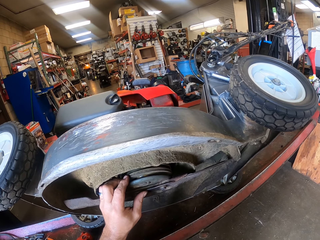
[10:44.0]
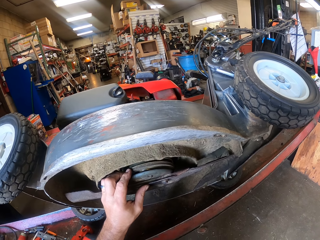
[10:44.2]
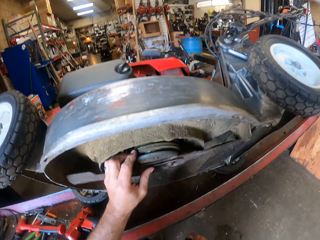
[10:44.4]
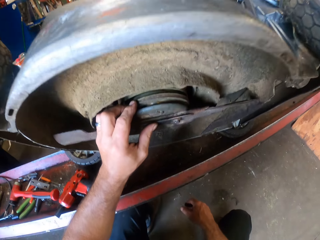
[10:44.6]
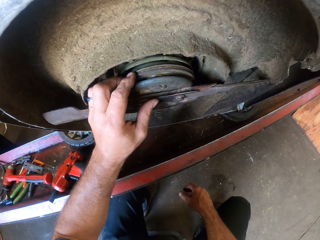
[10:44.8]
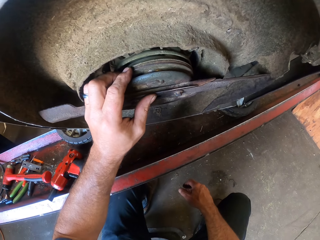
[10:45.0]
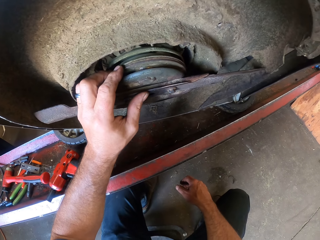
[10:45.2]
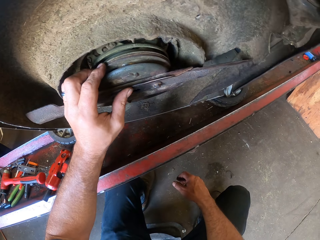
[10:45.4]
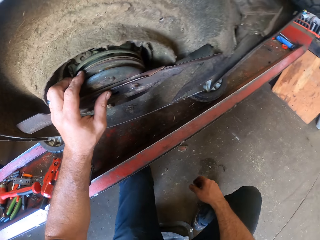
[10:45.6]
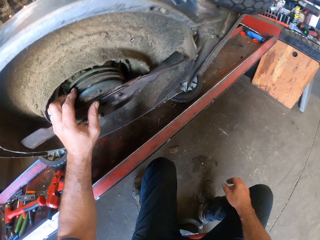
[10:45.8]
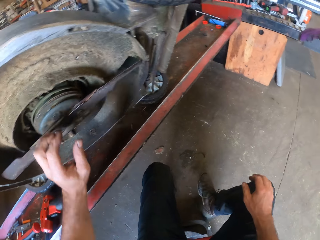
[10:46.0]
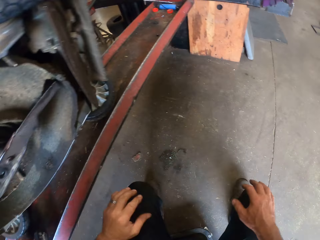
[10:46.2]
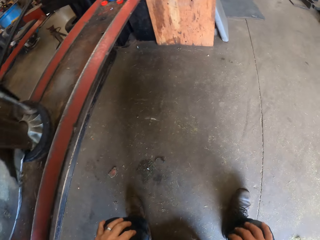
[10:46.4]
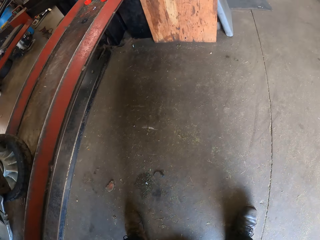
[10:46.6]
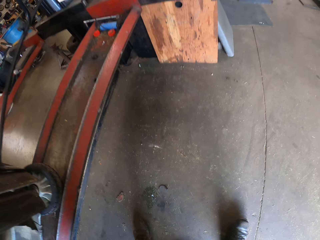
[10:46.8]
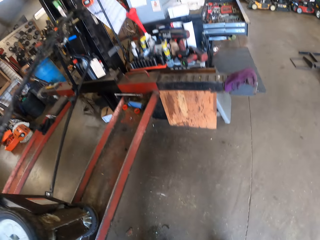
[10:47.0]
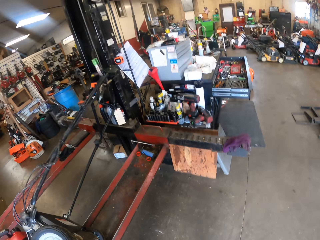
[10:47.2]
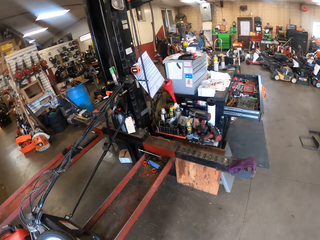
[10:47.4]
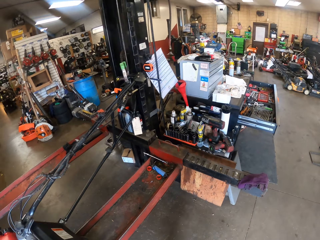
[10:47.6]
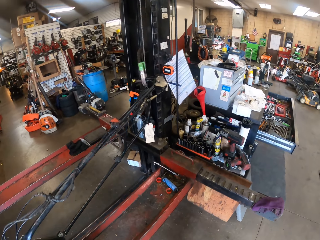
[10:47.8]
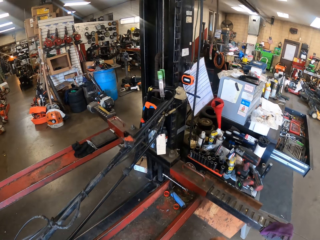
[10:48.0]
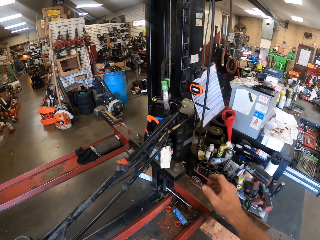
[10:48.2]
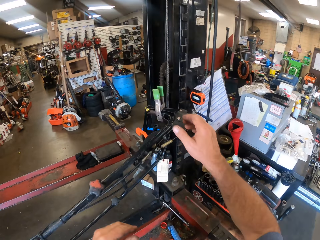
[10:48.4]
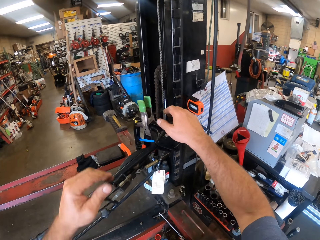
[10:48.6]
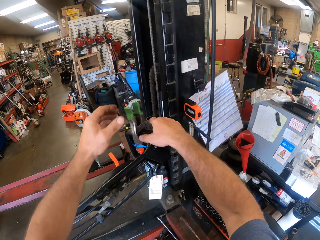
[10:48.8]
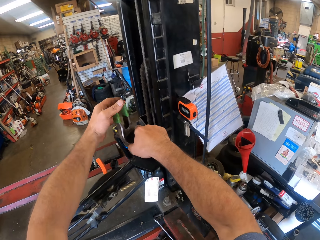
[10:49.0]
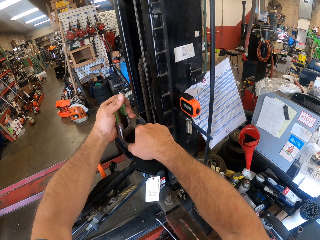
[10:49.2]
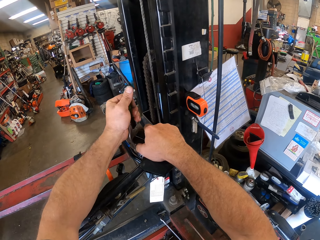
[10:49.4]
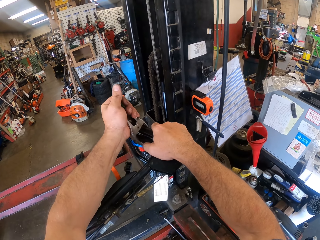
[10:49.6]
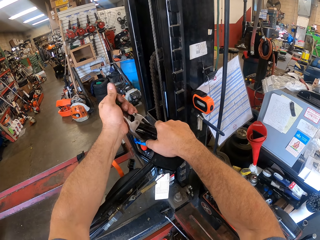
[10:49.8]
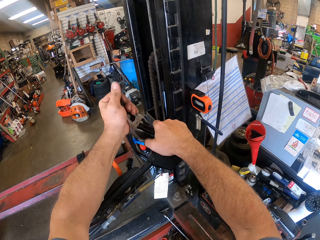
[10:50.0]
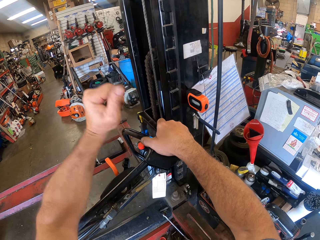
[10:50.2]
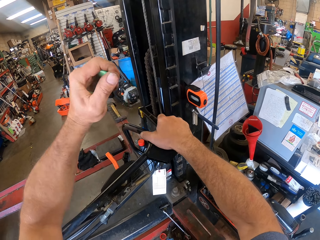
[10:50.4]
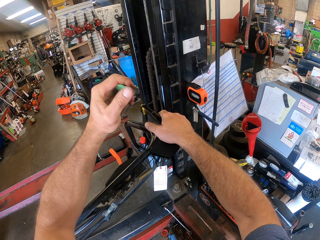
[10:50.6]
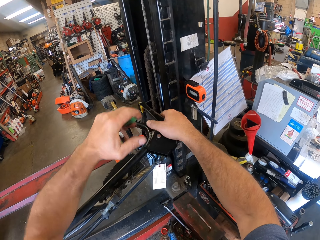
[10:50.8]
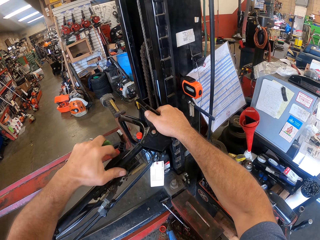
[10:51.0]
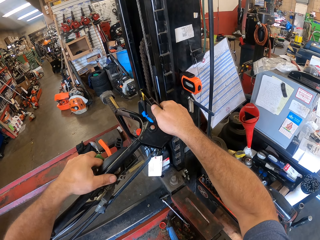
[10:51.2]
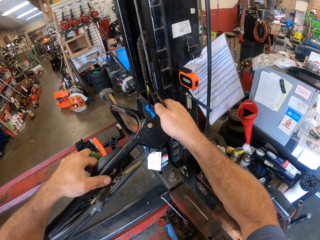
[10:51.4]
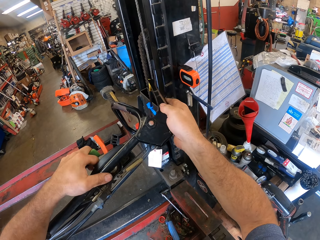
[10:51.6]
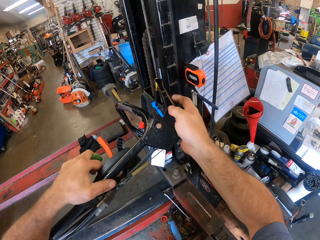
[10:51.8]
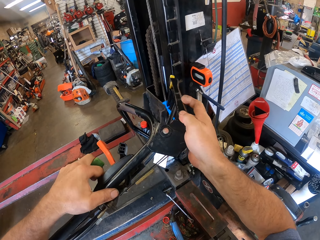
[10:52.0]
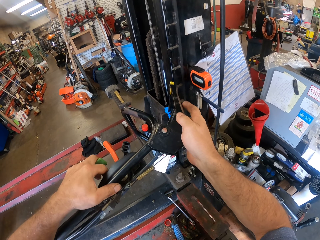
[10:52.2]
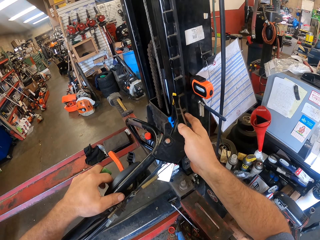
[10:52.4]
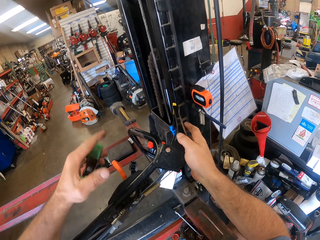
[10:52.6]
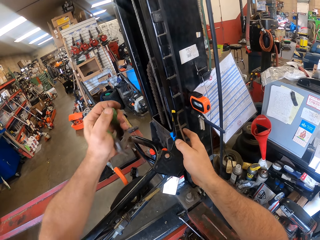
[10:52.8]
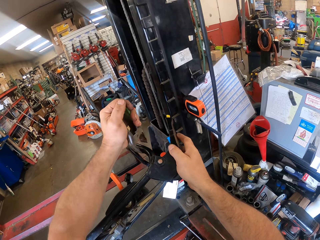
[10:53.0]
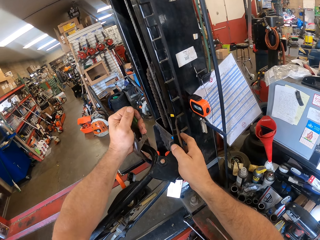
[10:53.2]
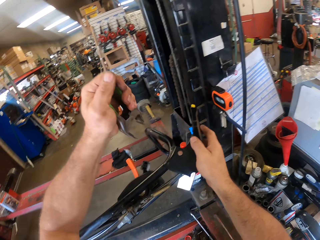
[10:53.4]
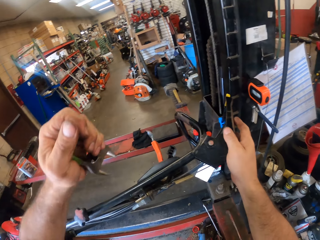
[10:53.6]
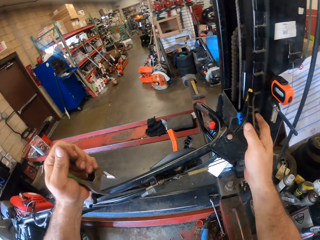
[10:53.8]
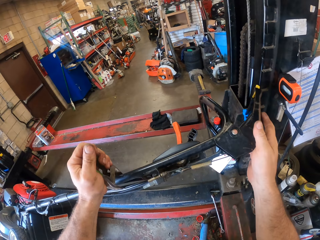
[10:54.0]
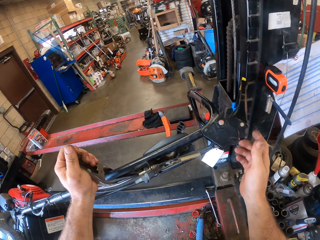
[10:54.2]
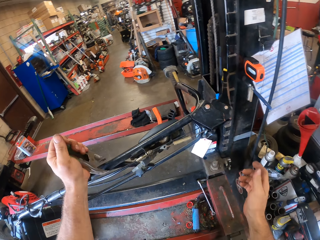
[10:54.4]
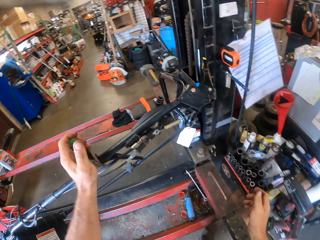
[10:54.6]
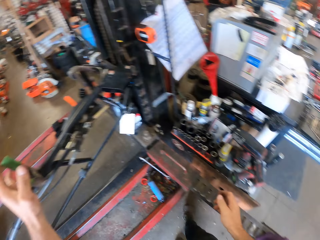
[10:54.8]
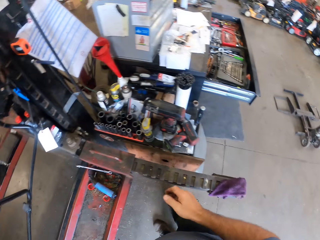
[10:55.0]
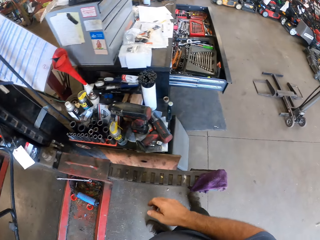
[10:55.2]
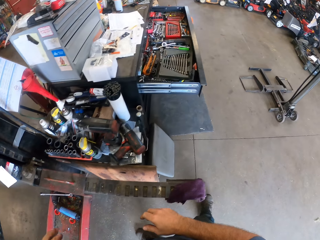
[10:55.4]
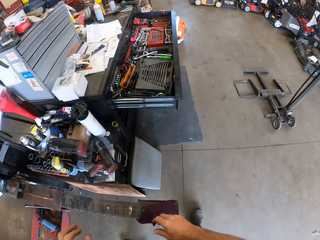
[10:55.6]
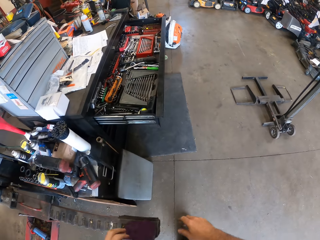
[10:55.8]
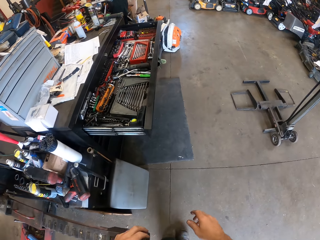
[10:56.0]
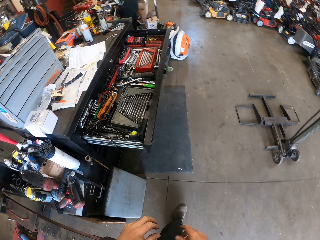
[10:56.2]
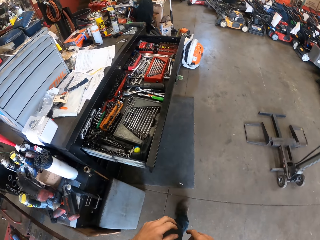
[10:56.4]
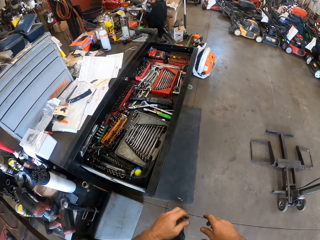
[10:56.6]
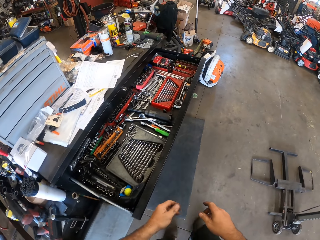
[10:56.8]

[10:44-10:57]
The camera wearer walks a few steps. He stands up. He holds the handle of the mower with his right hand. He removes a plier from the recoil starter with his left hand. He removes a clip from the mower handle. He touches the handle of the mower with the plier. He hangs the plier on the handle of the mower.

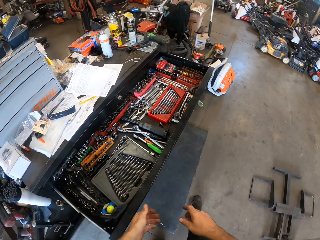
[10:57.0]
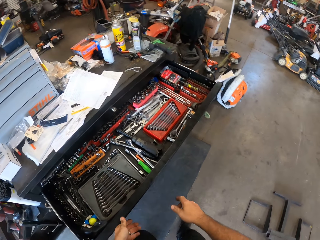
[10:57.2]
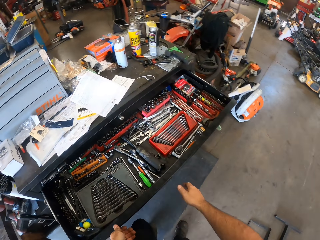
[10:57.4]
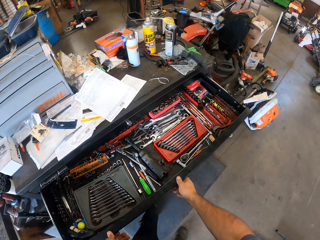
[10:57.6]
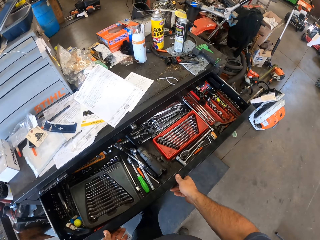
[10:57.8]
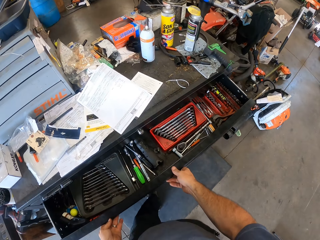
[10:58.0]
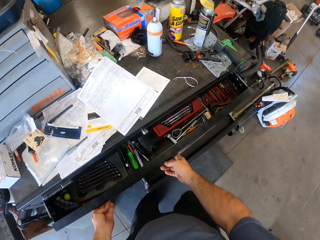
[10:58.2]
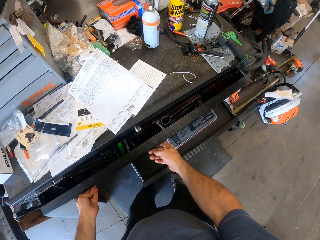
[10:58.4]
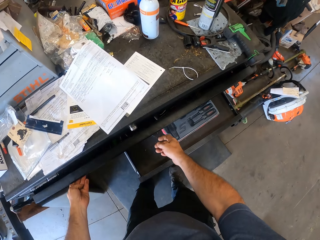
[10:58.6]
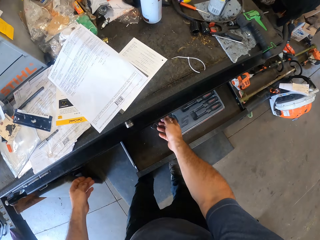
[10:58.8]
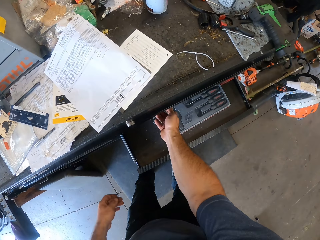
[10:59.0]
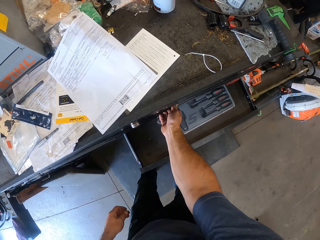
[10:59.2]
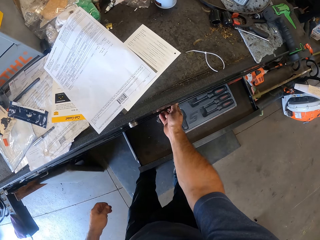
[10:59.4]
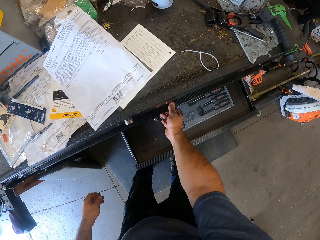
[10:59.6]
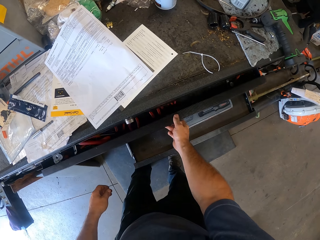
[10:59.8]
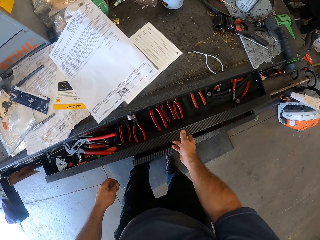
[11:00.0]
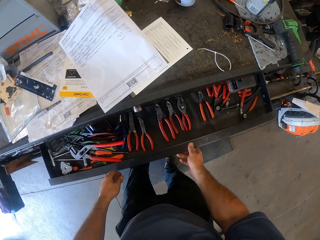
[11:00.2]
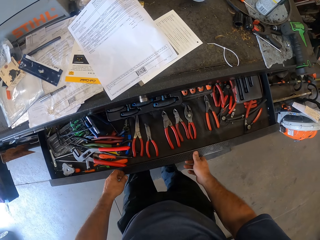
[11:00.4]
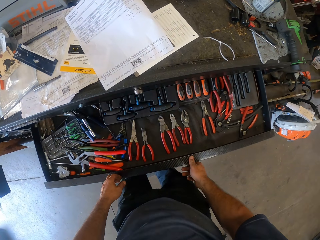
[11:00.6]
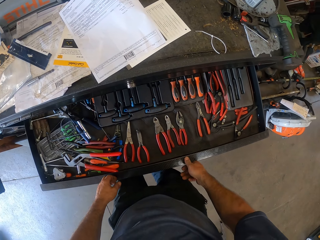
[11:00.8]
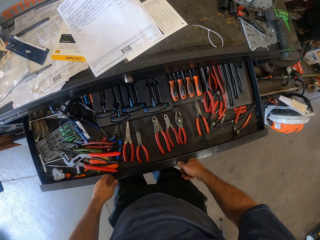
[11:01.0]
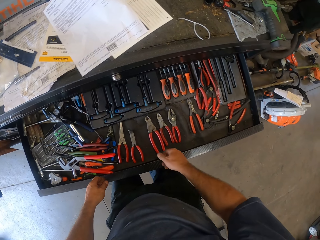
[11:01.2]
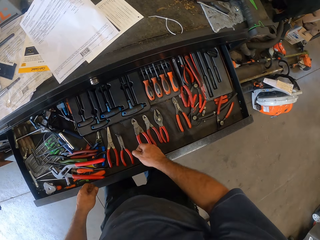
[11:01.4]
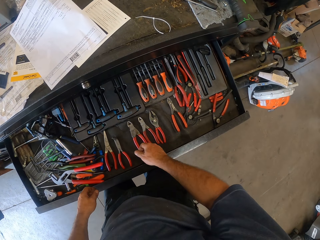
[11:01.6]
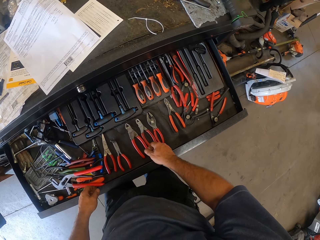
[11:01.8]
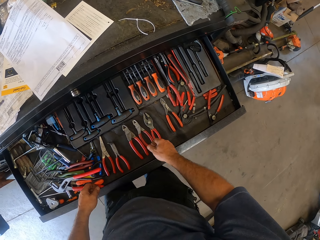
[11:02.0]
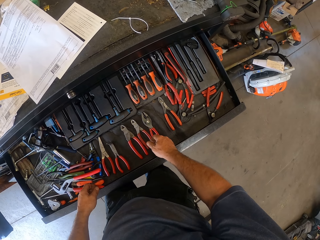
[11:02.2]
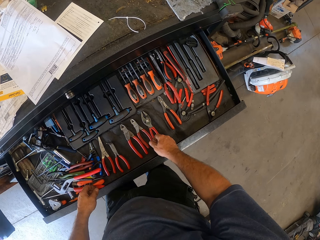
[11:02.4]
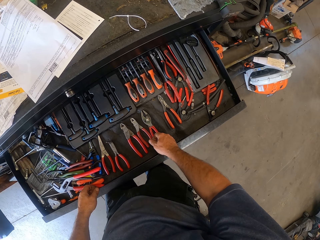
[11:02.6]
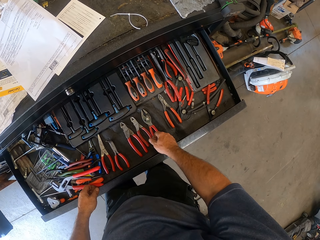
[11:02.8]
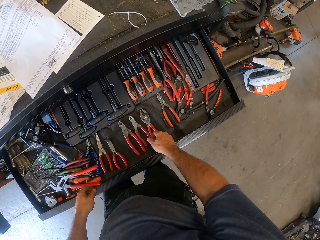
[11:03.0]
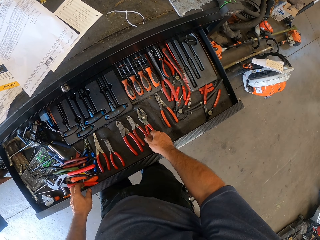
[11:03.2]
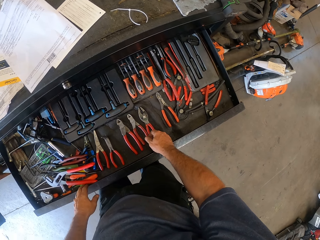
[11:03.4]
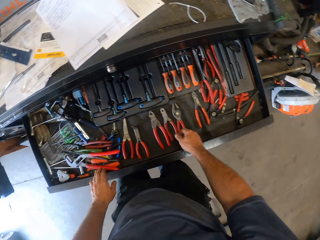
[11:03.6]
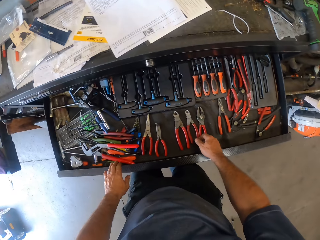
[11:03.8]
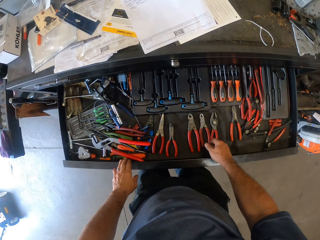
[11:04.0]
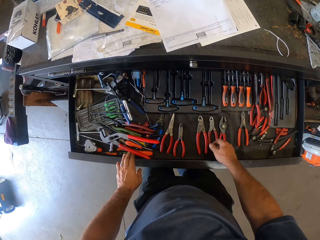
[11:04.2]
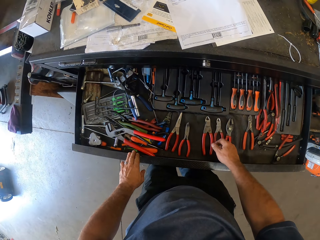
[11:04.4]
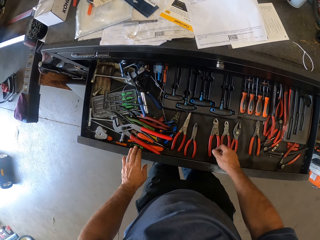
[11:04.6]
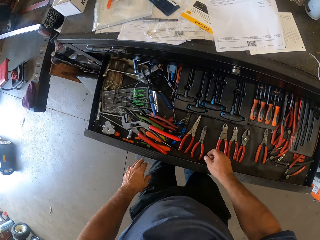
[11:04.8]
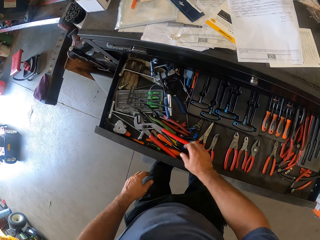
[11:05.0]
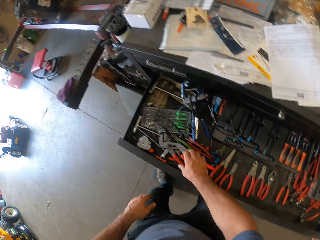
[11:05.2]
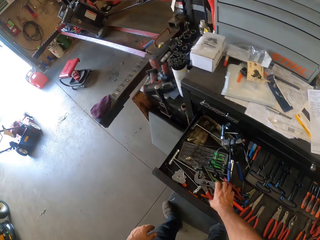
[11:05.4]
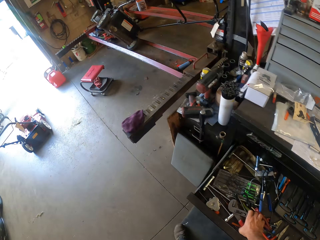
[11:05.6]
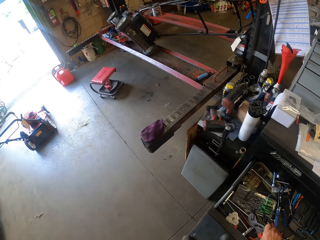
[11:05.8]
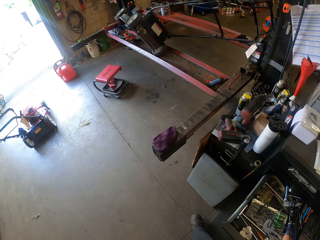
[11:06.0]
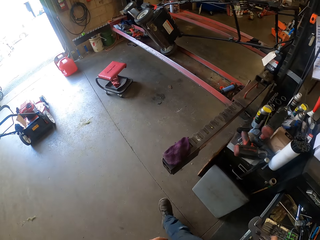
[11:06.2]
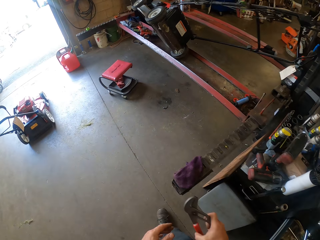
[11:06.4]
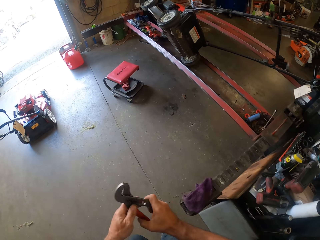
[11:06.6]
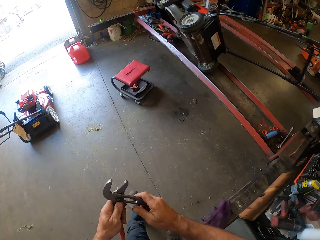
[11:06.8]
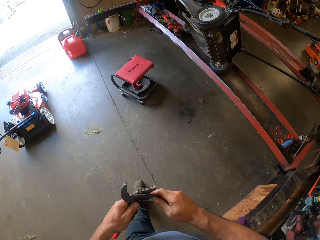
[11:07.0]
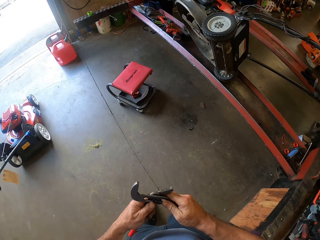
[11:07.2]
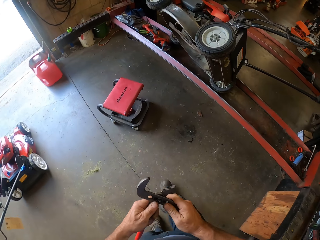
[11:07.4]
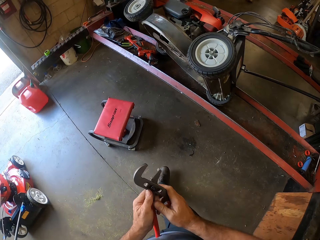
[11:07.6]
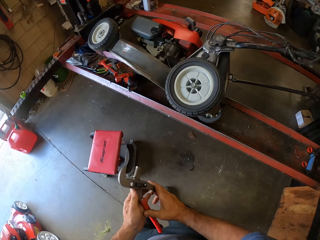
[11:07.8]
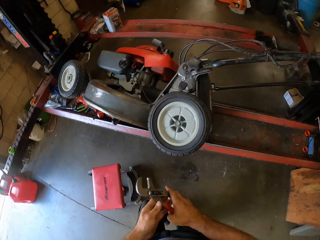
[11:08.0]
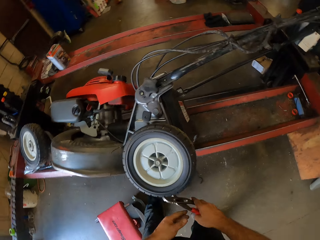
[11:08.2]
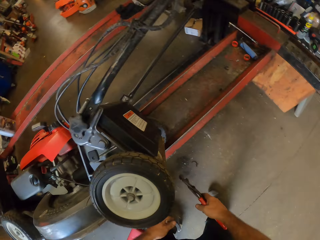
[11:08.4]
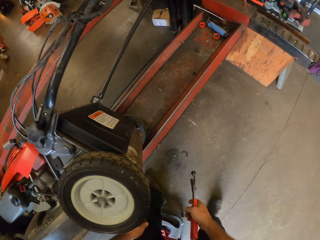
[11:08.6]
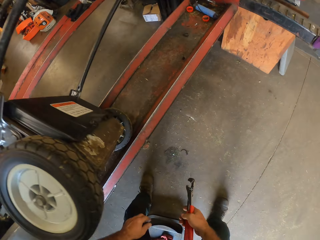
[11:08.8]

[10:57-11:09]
The camera wearer closes a drawer with both hands. He opens another drawer with his right hand. He hits his left hand on the edge of the drawer repeatedly. He picks a plier from inside the drawer with his right hand. He walks back to the mower. He holds the plier with both hands. He removes his left hand from the plier.
